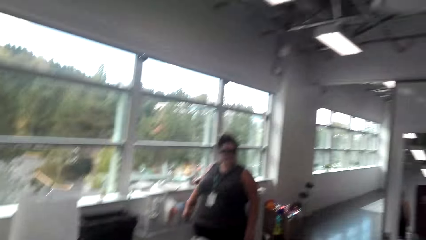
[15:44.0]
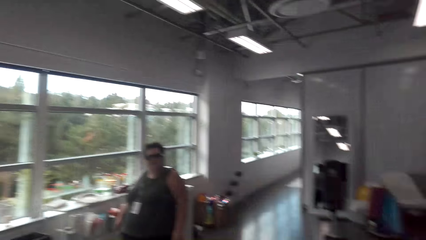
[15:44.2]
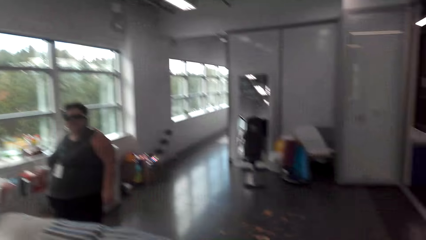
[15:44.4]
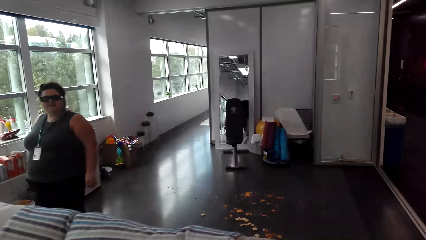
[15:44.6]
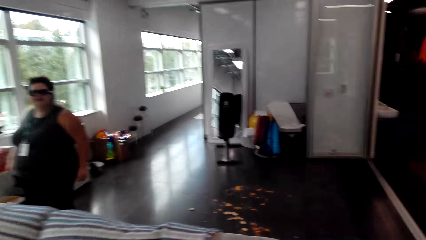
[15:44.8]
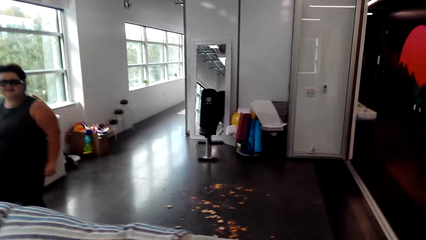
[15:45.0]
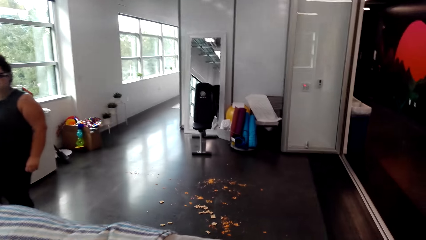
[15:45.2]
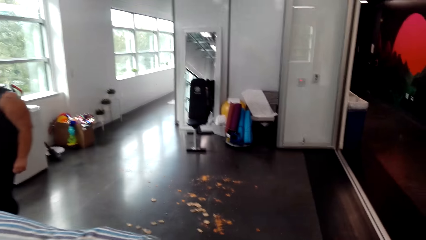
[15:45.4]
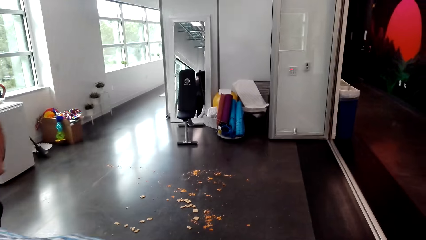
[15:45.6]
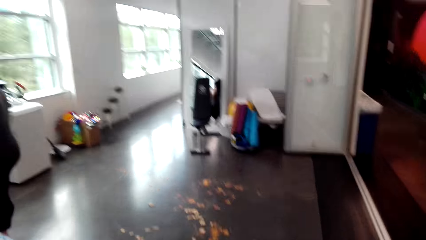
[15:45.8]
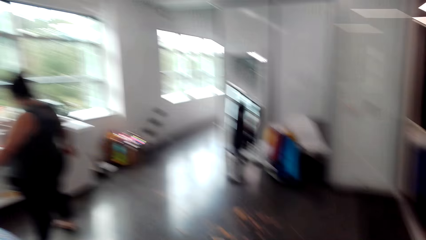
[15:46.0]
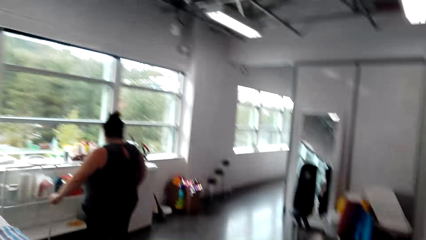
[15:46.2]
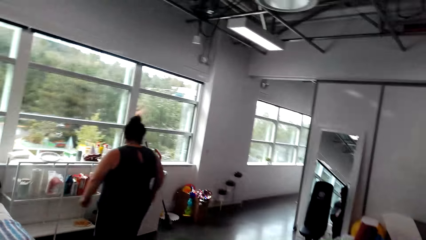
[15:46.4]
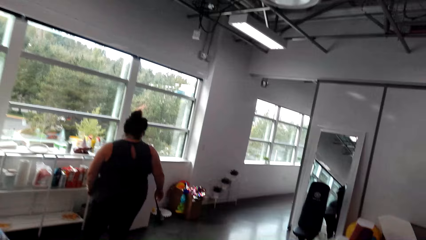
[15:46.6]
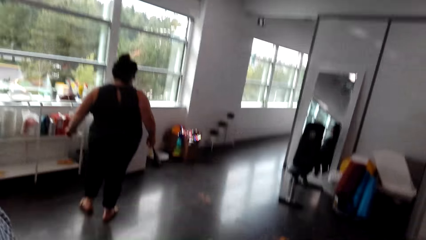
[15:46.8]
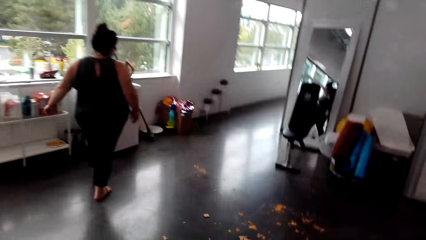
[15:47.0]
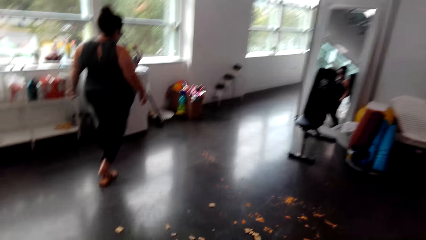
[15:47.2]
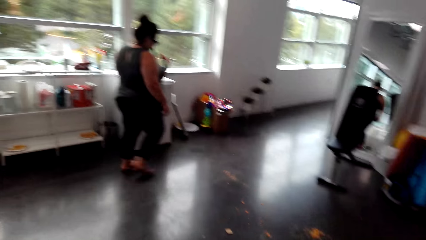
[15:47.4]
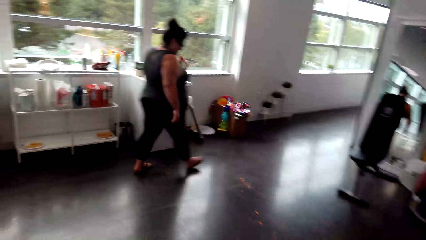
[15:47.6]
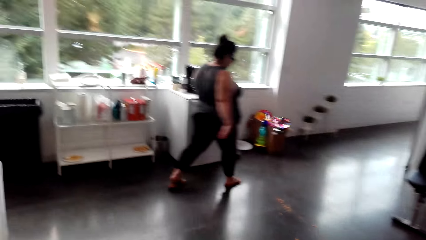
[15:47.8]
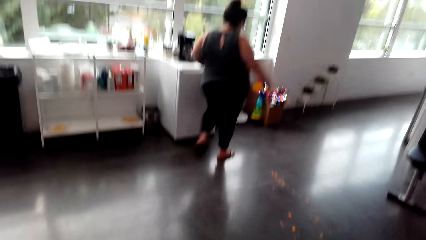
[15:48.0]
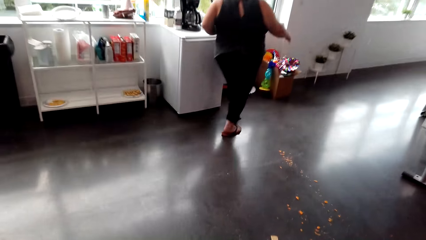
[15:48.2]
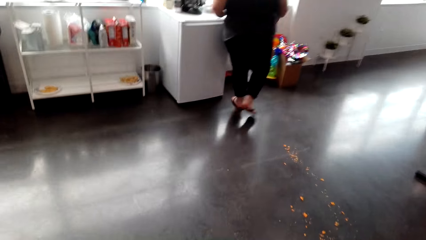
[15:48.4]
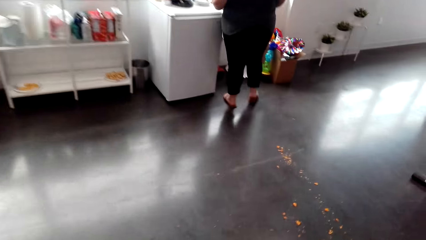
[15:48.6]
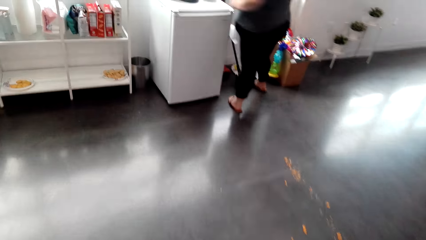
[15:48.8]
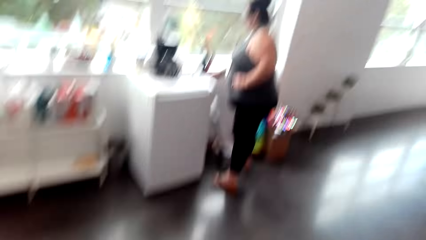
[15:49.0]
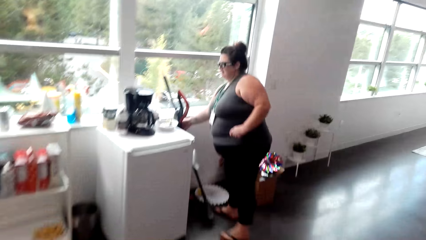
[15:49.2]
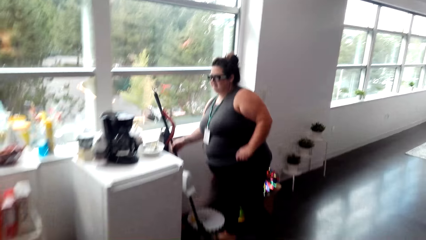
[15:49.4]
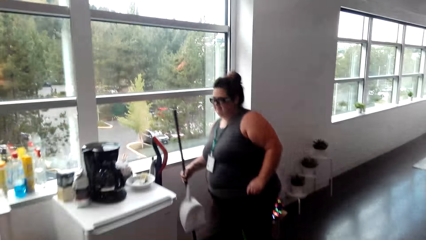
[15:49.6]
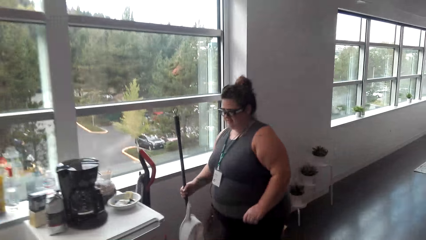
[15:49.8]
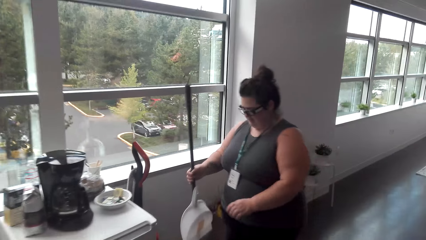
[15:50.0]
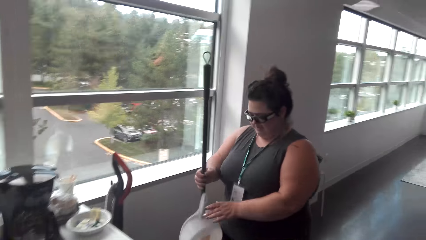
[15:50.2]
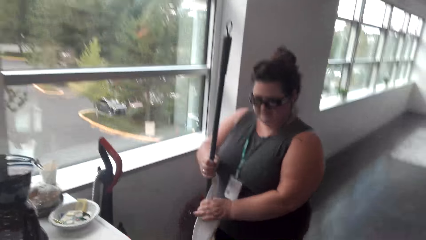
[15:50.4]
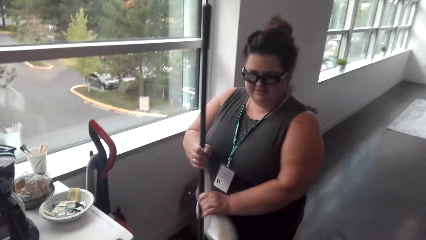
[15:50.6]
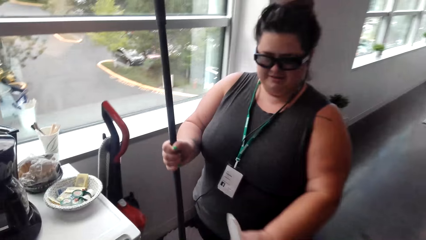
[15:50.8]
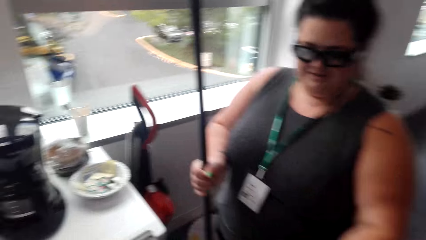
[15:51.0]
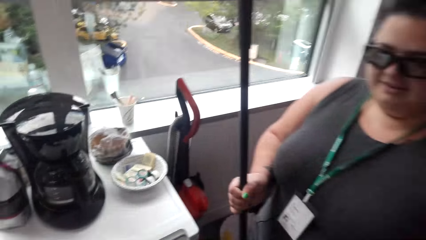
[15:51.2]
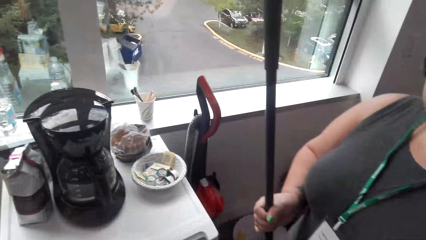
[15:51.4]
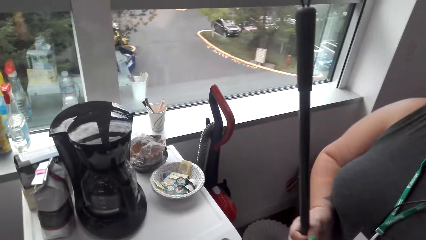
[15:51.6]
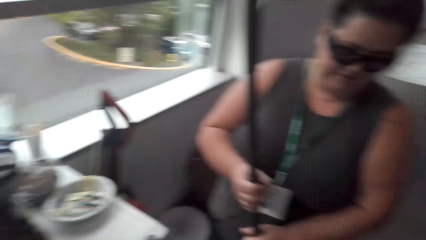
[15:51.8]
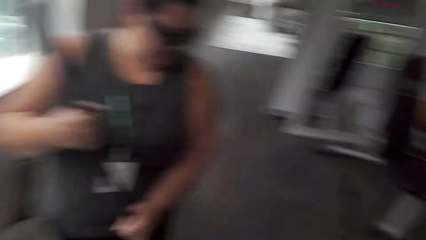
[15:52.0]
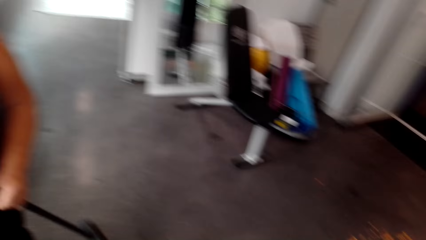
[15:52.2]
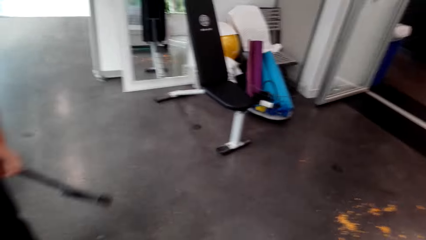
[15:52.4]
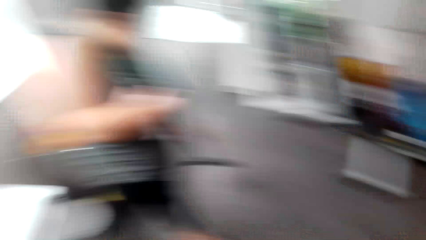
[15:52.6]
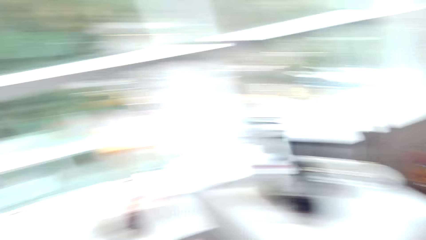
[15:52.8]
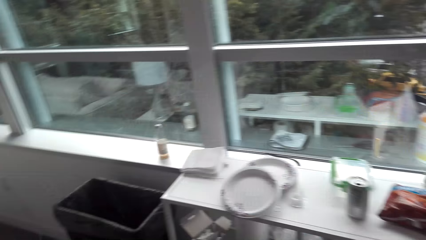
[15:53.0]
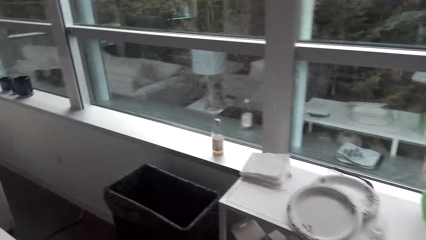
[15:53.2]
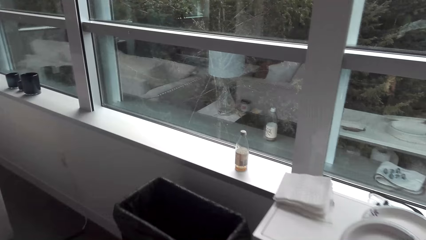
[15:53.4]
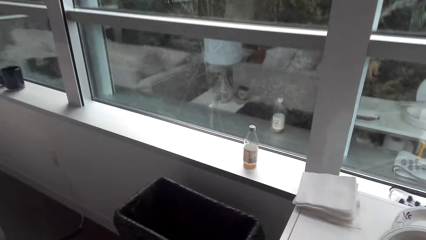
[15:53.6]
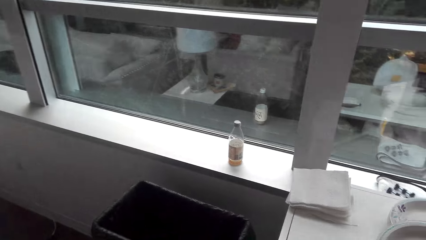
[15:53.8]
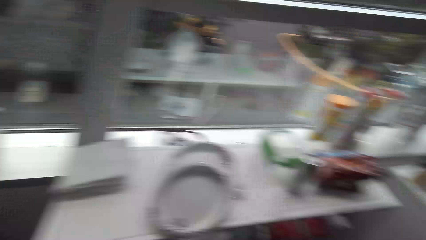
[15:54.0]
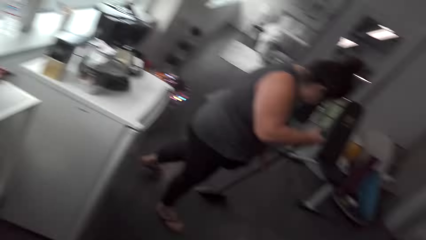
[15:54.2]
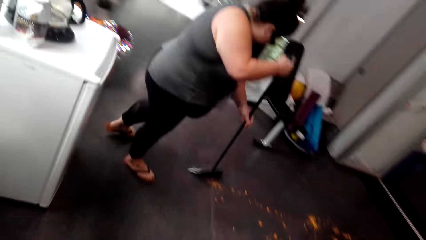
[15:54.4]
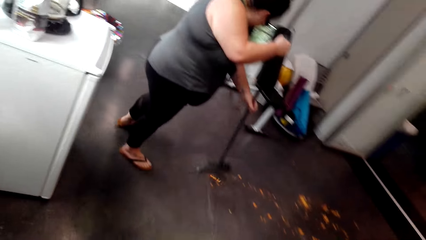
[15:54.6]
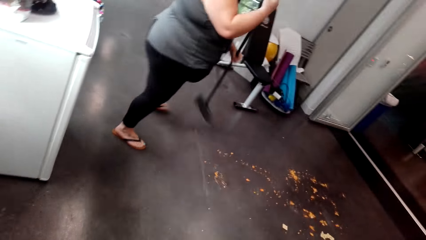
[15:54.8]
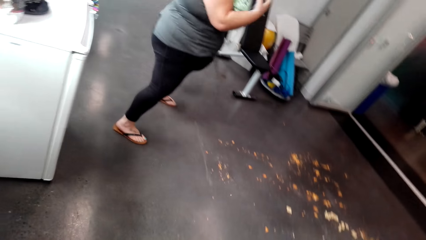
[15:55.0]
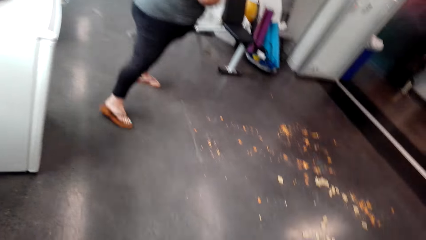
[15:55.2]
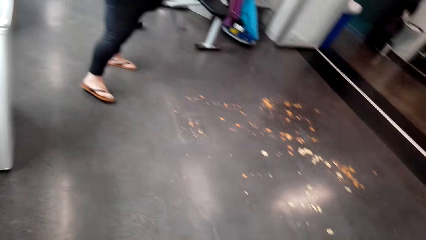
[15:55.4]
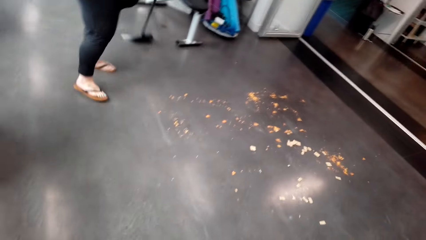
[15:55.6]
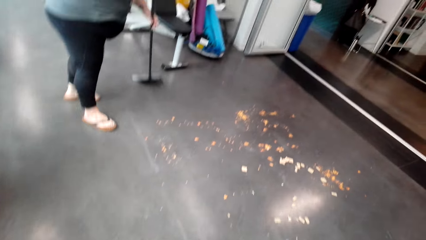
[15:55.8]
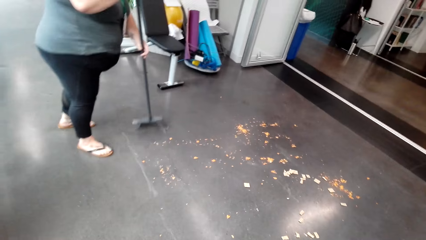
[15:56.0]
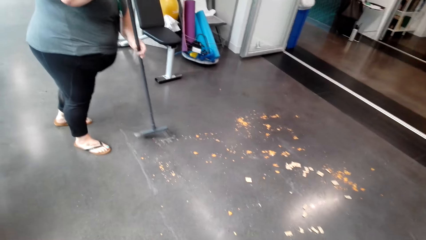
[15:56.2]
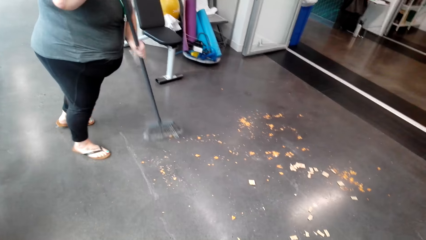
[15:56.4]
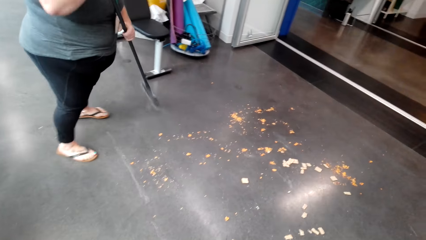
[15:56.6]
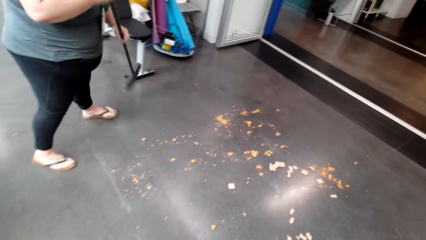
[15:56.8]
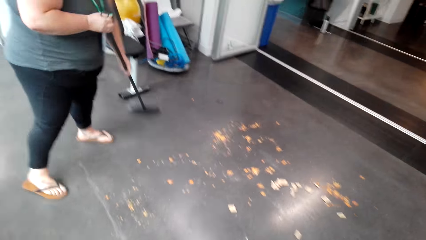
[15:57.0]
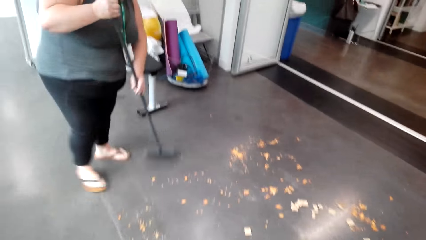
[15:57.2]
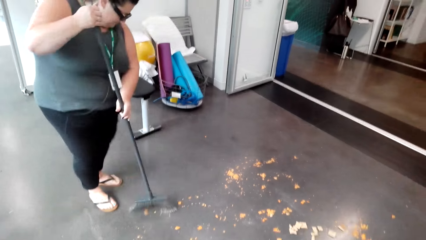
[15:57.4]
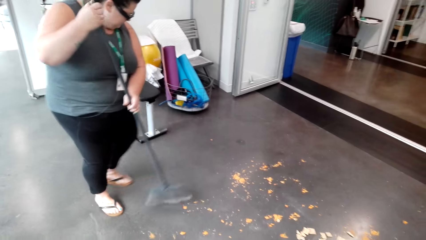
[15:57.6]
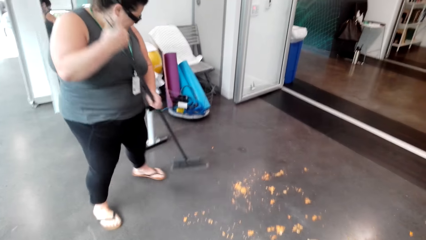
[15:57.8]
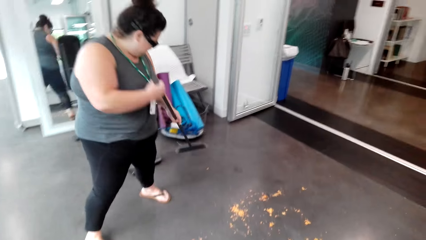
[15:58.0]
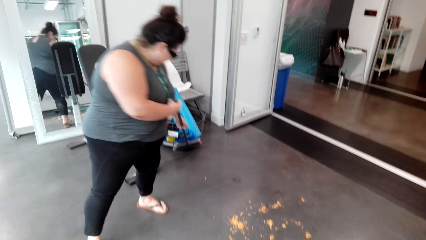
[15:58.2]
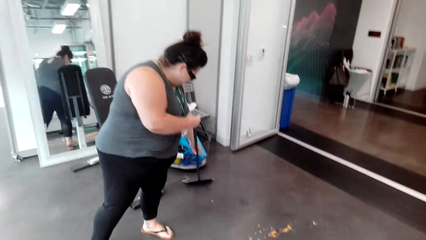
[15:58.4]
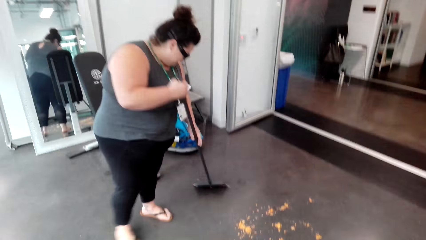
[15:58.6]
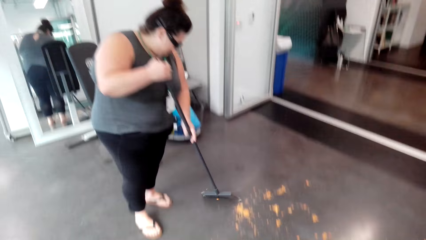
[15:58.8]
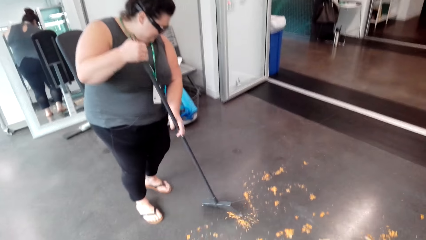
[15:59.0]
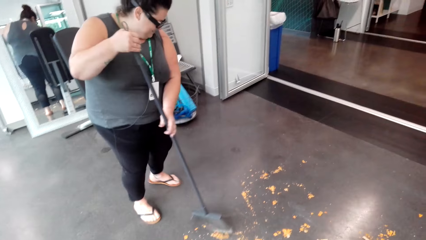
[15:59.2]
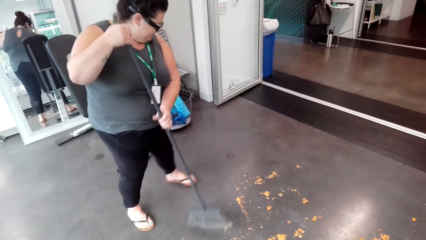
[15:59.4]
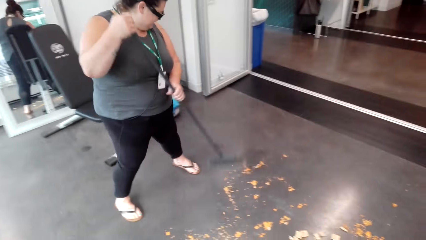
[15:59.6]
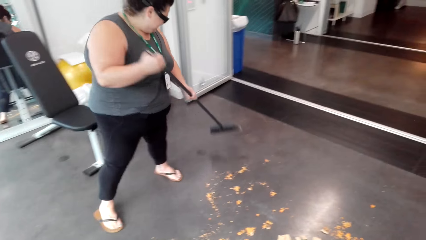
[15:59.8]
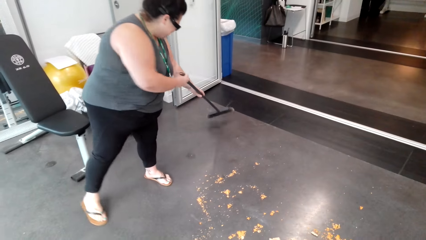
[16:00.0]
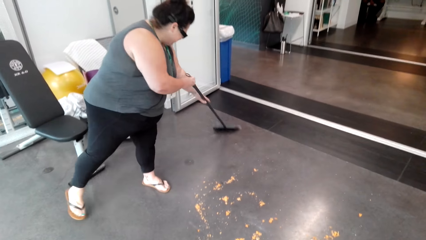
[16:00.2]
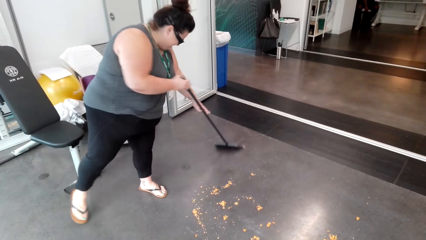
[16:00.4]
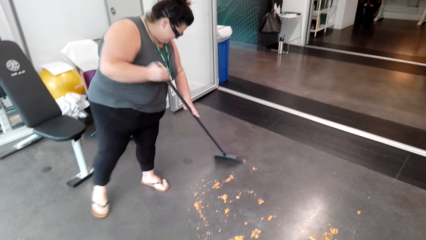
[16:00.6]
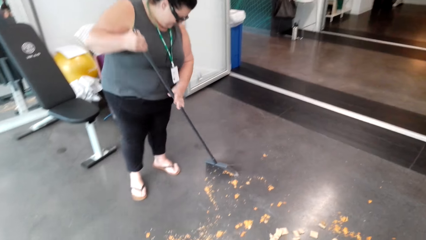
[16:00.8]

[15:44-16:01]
A woman talks to the camera wearer. The woman picks up the broom or brush with the trash tray or dustpan. She removes the dustpan. The woman sweeps the dirt on the floor with the brush.
